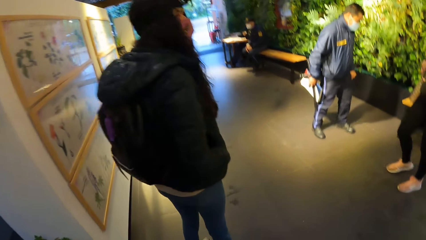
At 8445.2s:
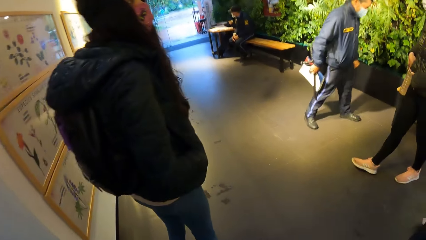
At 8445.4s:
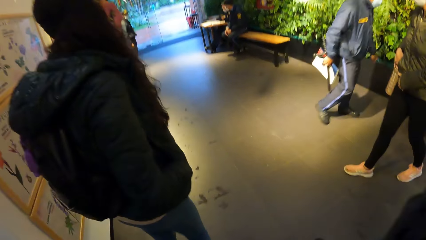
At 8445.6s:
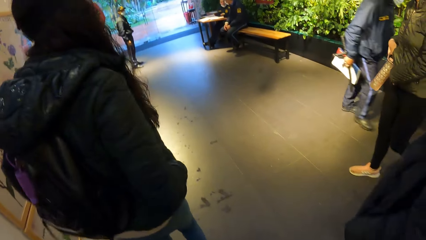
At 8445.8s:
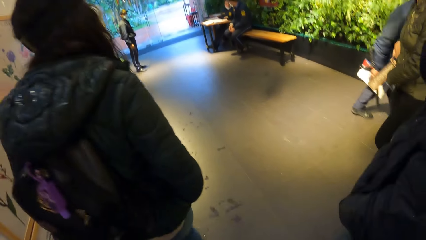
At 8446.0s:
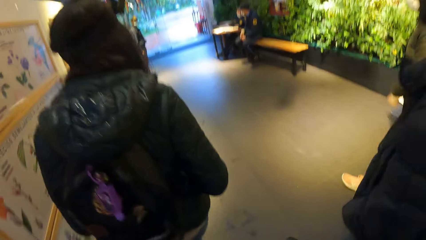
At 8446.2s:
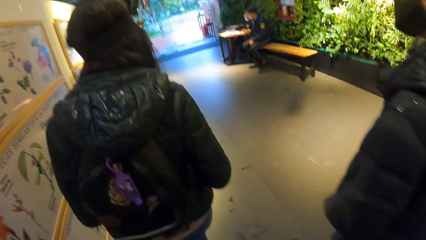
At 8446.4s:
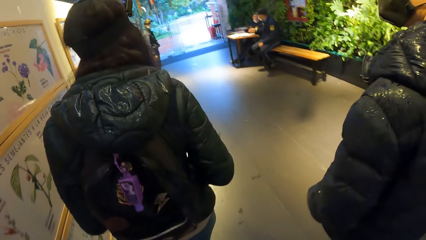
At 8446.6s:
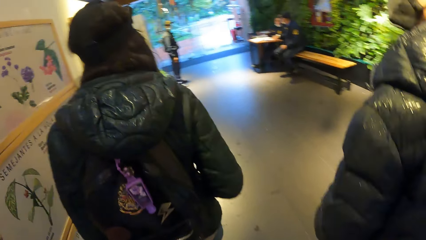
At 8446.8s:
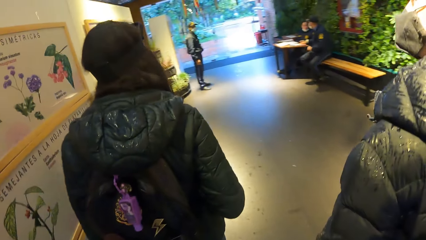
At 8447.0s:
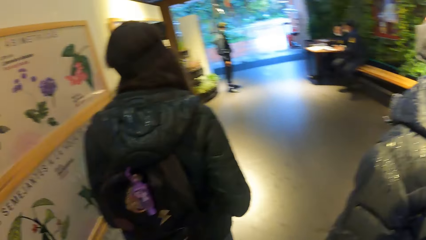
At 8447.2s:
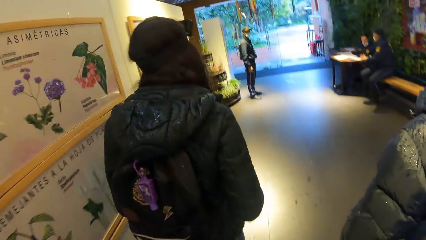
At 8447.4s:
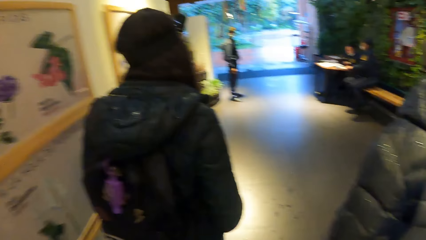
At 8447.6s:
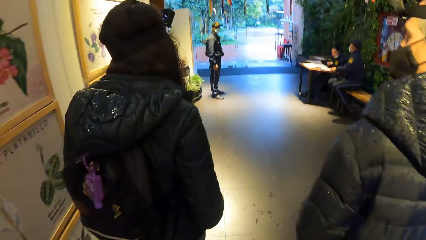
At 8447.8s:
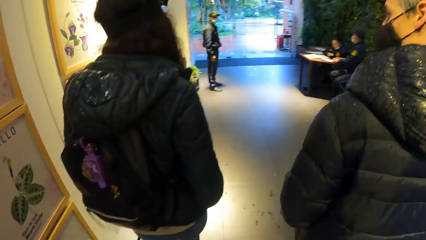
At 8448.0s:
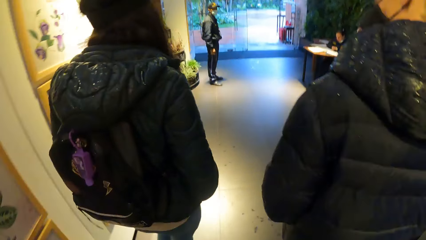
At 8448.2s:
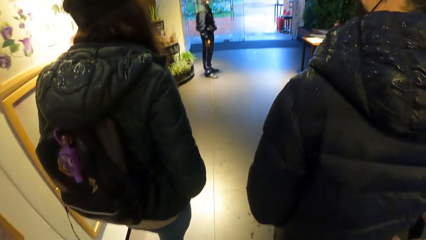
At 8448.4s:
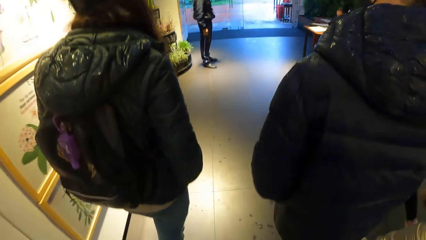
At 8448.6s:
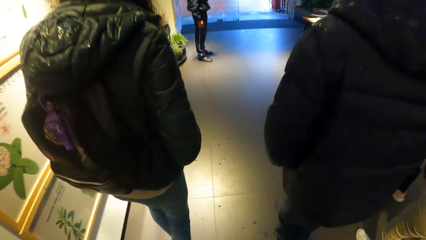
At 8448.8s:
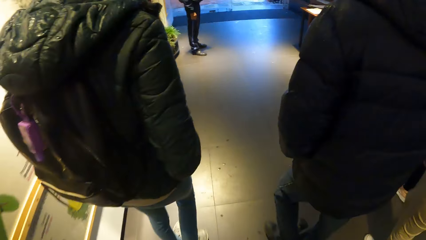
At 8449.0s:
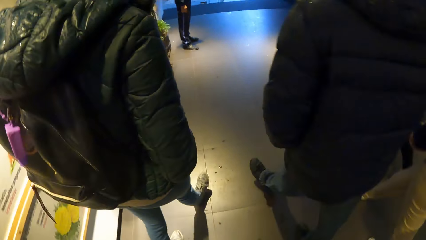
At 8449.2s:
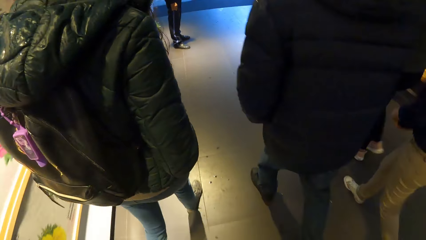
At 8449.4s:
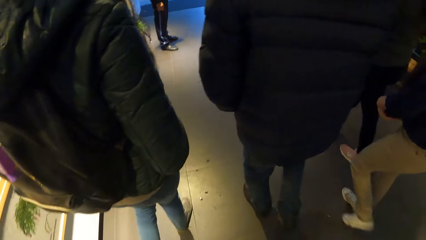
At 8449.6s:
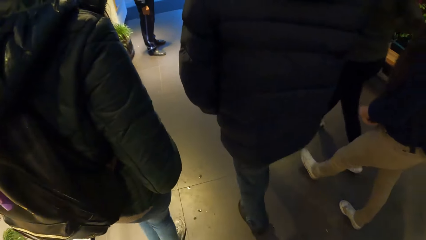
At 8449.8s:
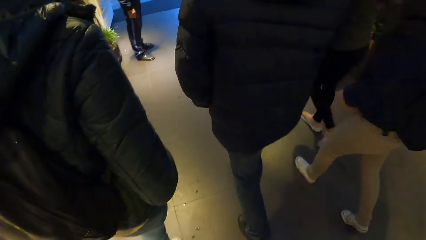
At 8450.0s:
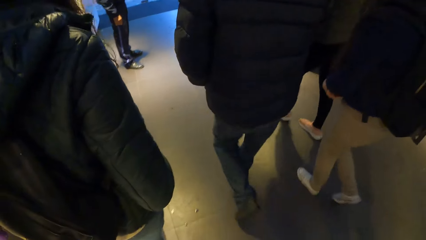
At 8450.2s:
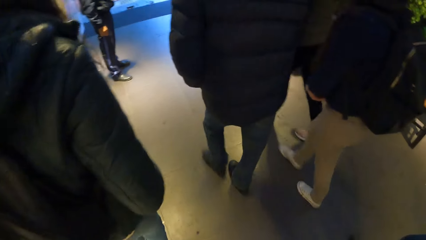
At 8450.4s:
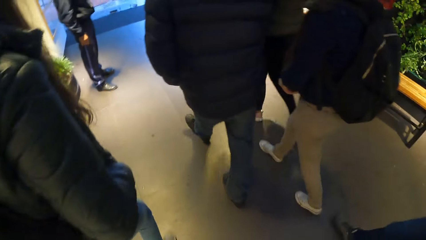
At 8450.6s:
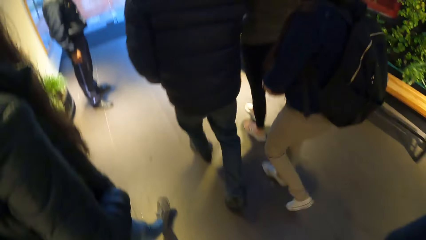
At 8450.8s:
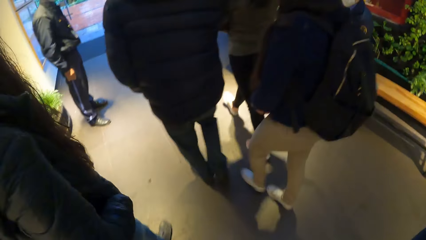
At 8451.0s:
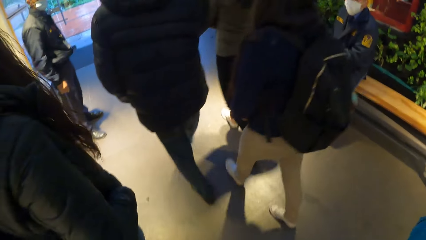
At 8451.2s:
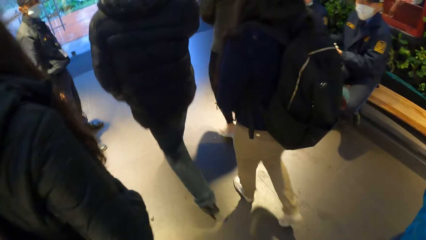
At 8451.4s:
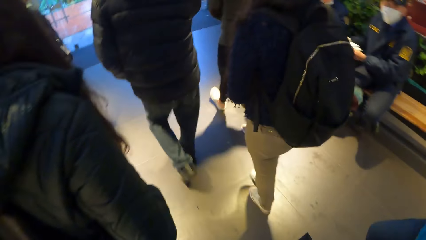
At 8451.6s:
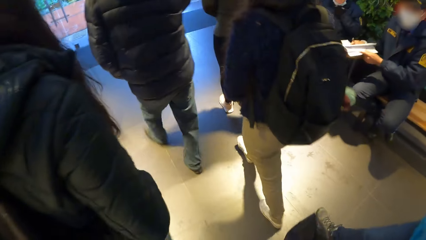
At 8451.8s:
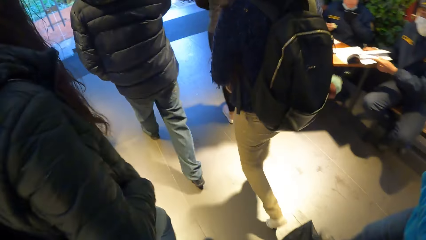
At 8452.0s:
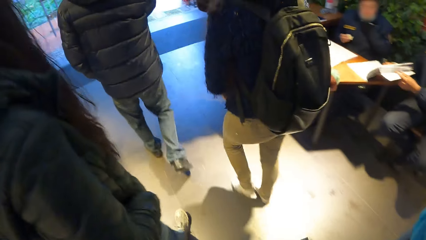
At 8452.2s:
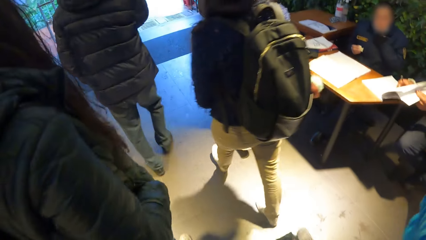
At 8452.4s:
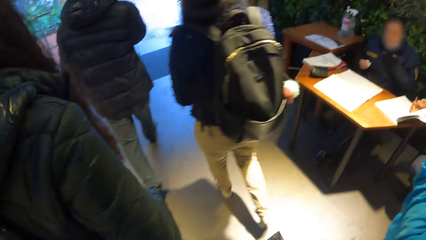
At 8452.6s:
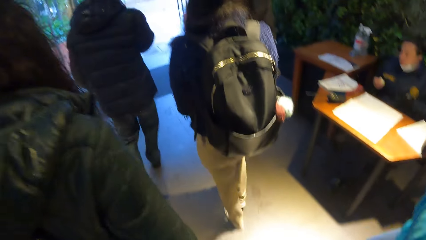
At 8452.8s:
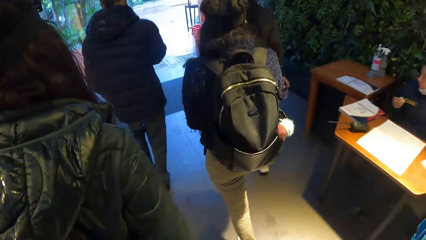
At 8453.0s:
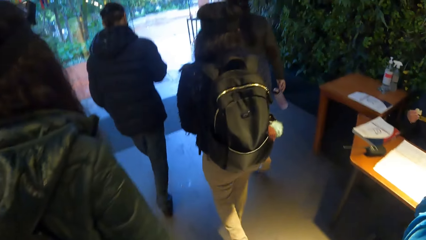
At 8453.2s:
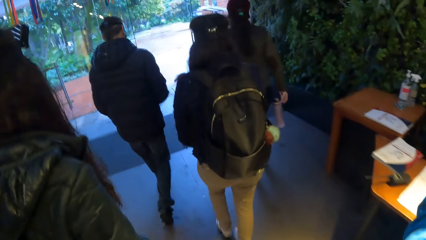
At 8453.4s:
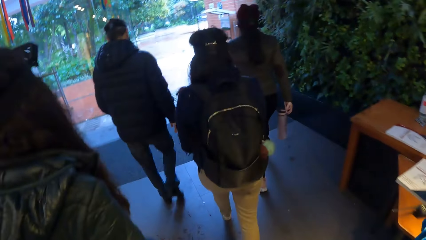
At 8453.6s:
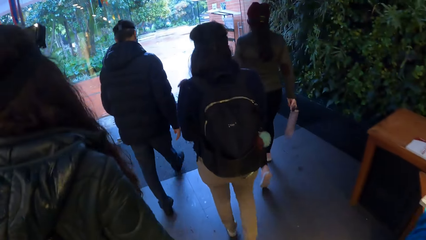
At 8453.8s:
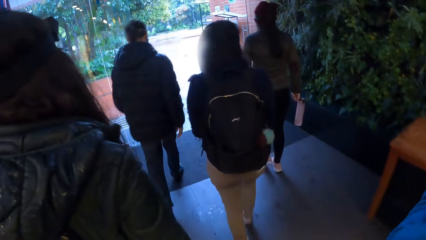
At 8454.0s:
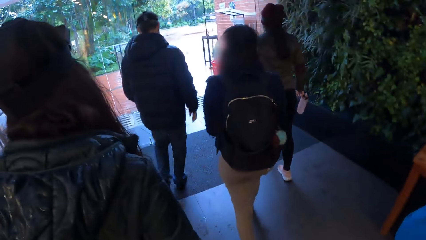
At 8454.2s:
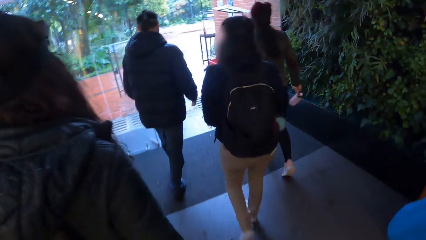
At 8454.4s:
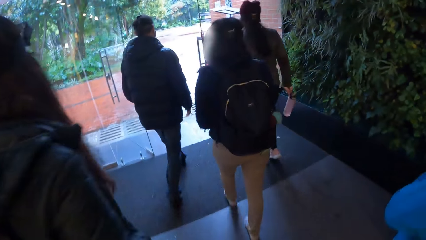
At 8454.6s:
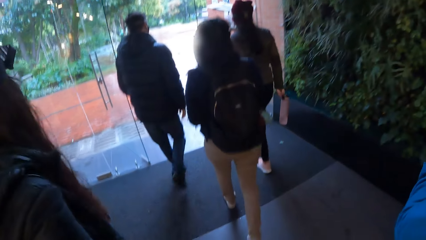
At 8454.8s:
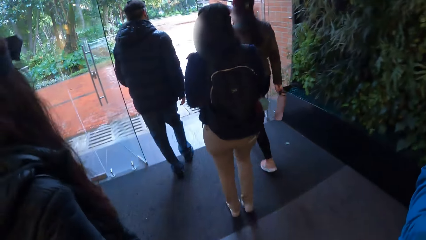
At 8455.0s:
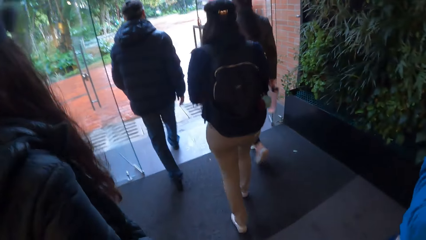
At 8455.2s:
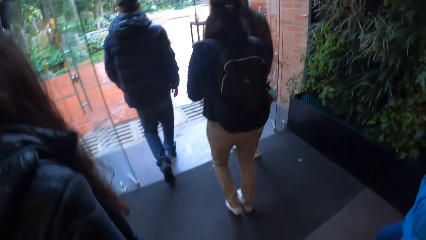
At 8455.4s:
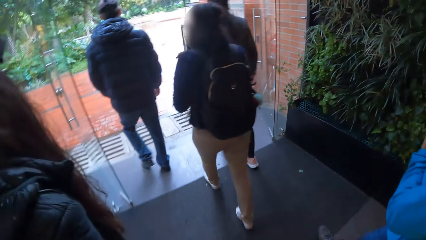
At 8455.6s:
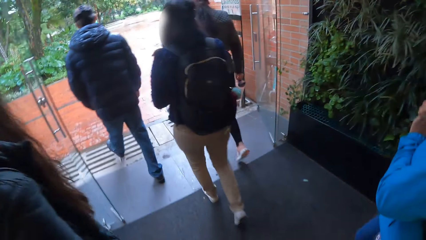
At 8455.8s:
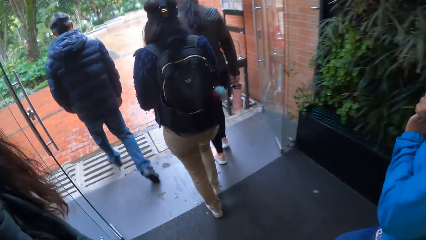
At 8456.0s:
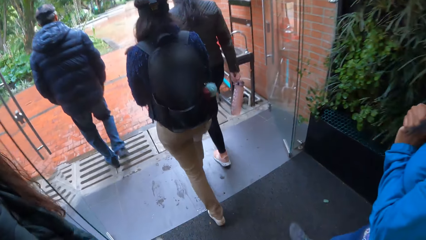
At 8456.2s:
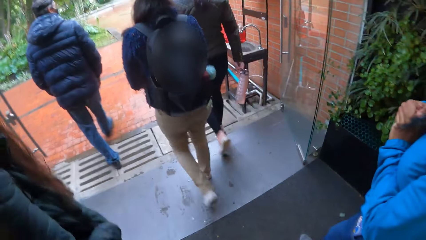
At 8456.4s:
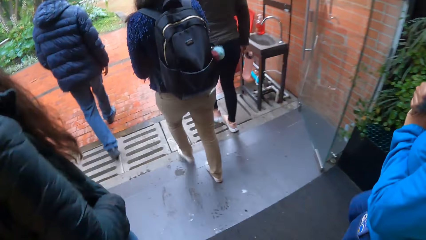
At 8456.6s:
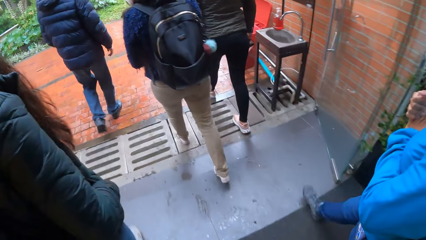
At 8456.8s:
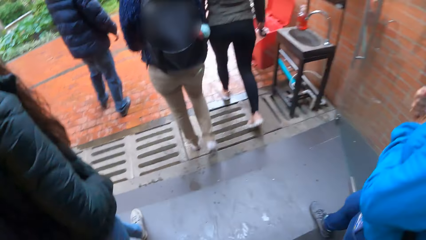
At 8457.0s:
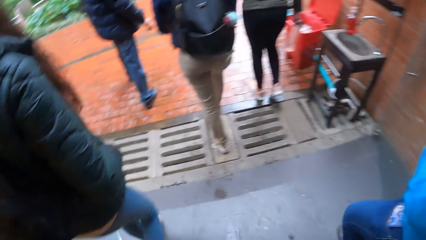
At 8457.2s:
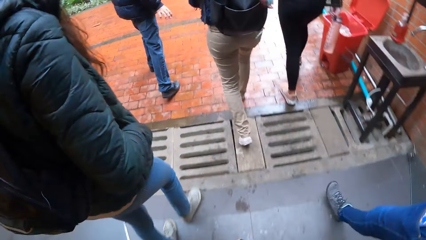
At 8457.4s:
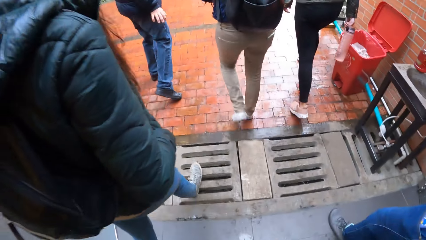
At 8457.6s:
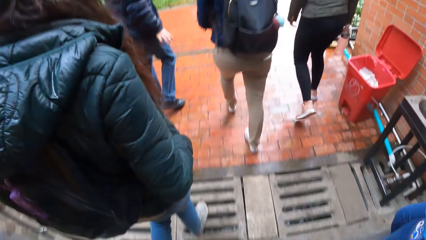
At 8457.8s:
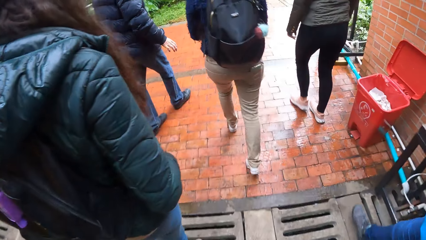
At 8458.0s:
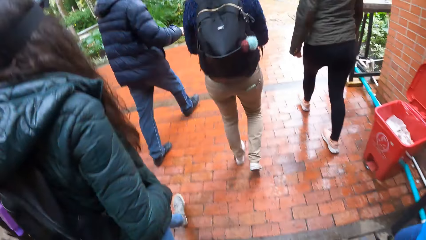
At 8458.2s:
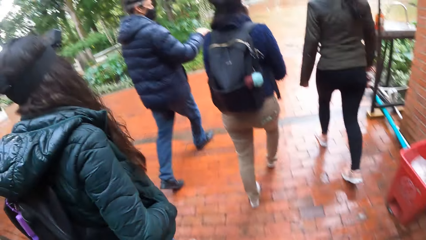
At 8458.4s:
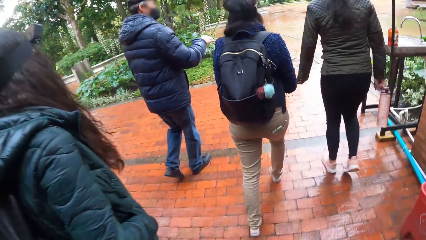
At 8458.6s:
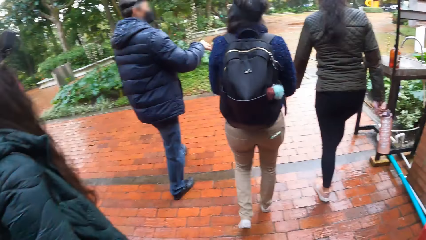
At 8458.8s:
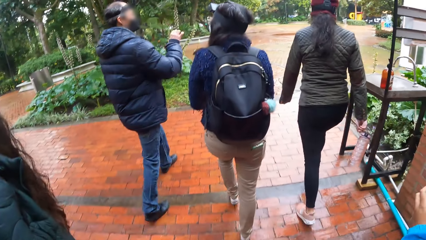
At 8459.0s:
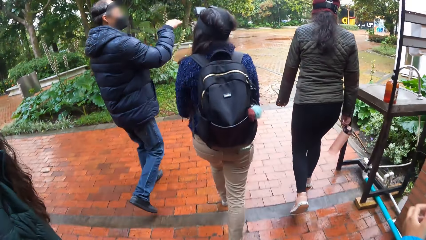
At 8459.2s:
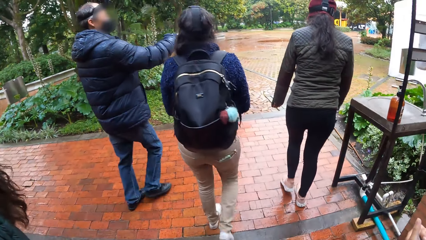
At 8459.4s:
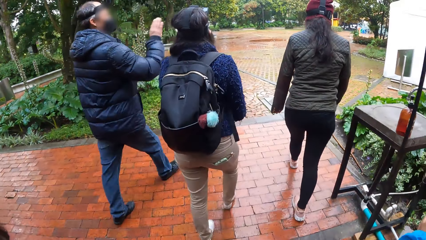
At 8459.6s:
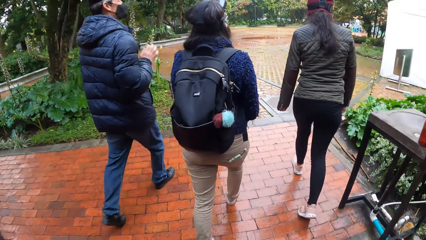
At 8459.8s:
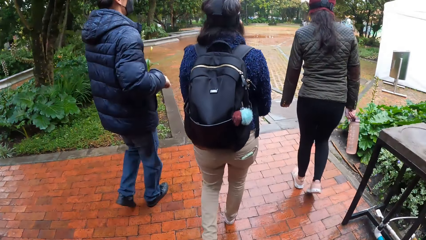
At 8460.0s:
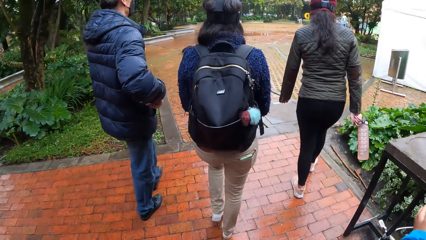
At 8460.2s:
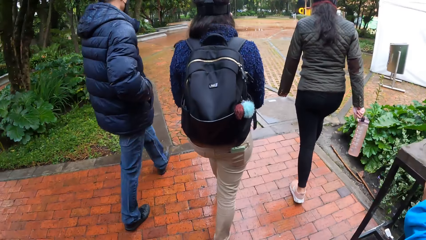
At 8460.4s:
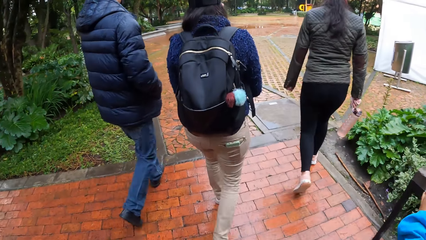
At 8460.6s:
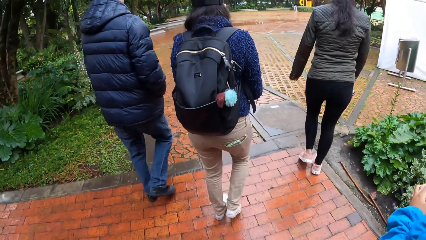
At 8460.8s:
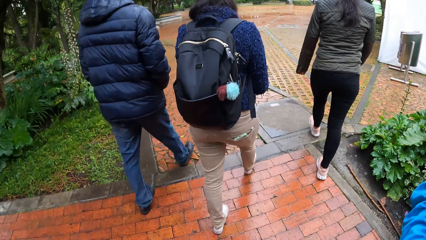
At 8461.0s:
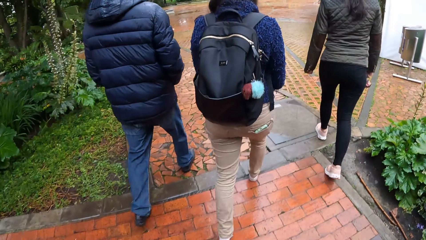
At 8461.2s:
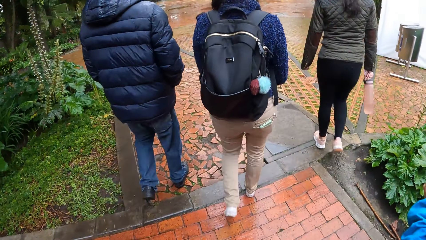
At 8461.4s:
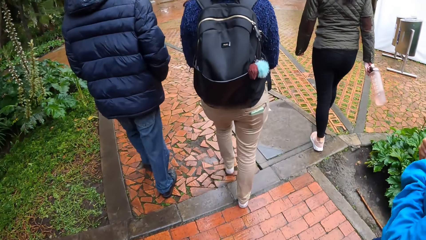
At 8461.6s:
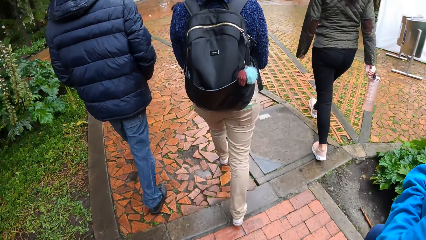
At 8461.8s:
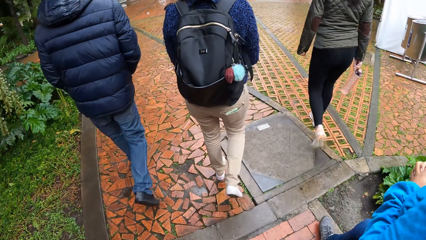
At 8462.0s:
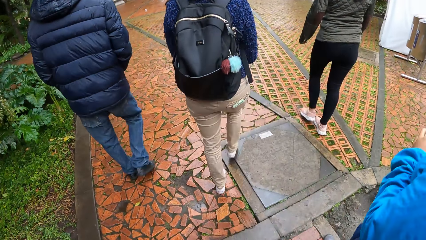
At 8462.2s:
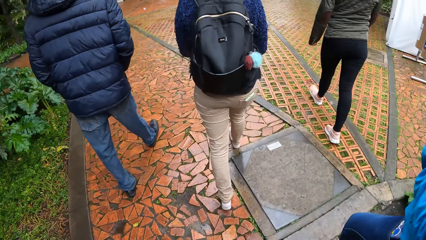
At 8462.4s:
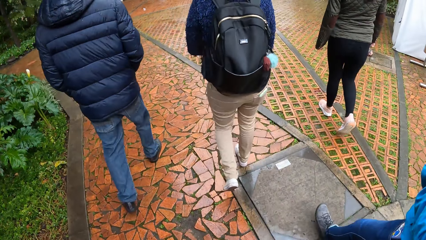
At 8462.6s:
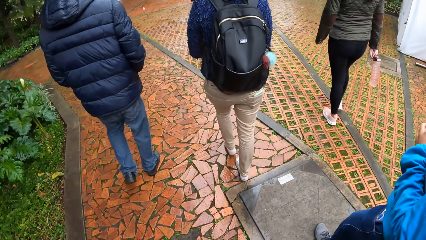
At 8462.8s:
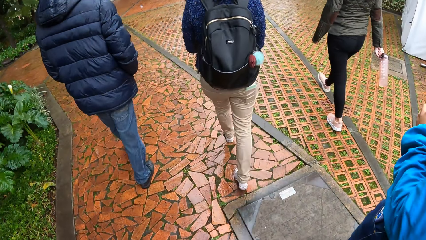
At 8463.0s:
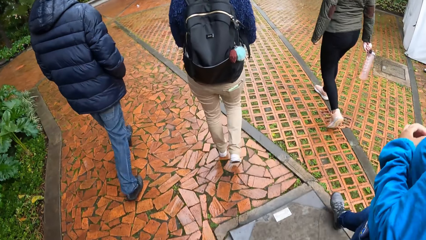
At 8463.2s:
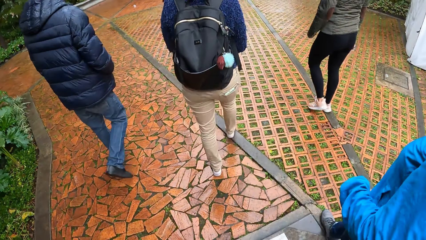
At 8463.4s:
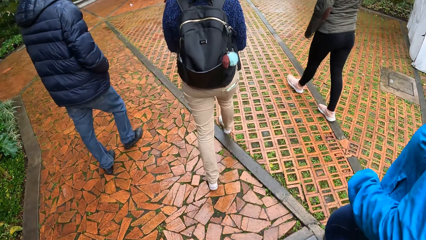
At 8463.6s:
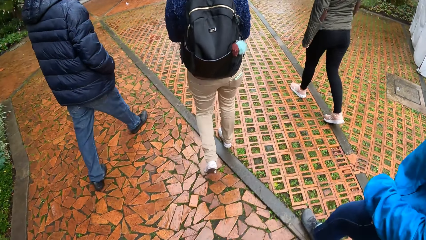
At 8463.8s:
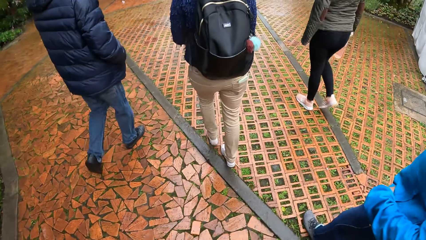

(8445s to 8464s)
The camera wearer walks on the slab.
